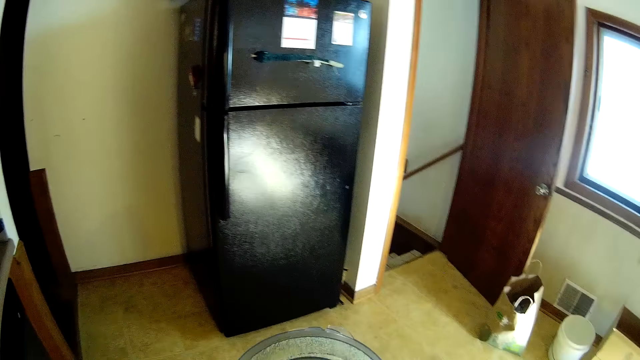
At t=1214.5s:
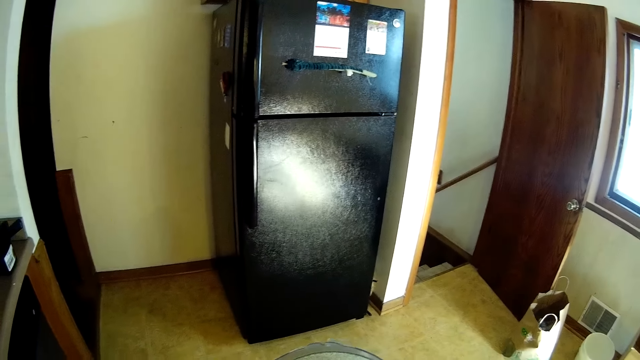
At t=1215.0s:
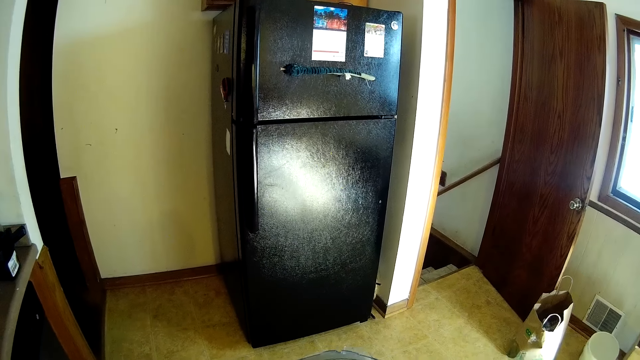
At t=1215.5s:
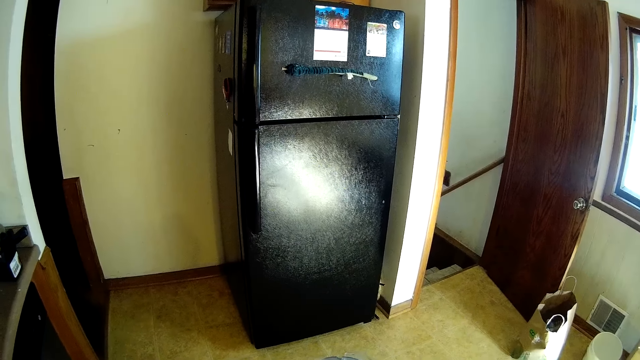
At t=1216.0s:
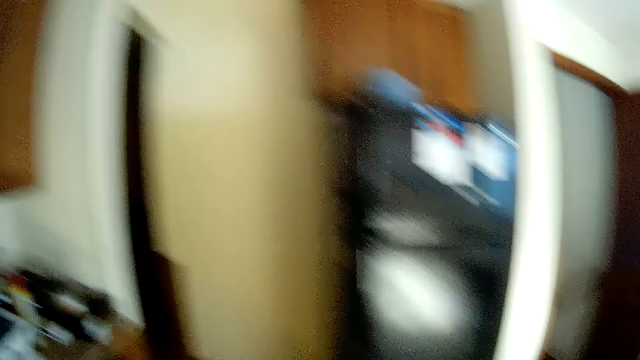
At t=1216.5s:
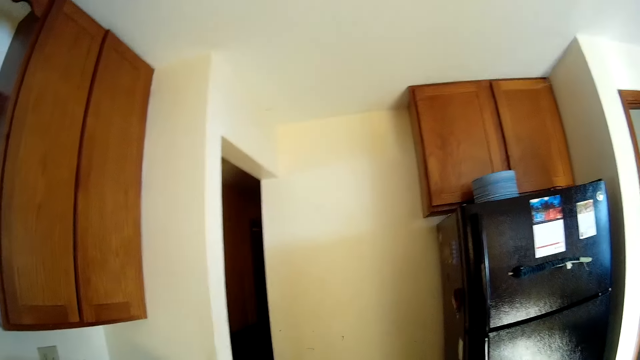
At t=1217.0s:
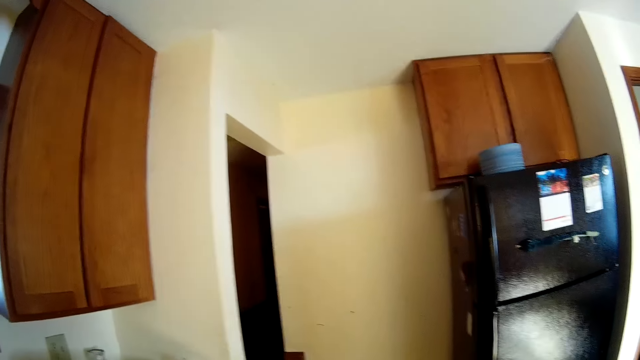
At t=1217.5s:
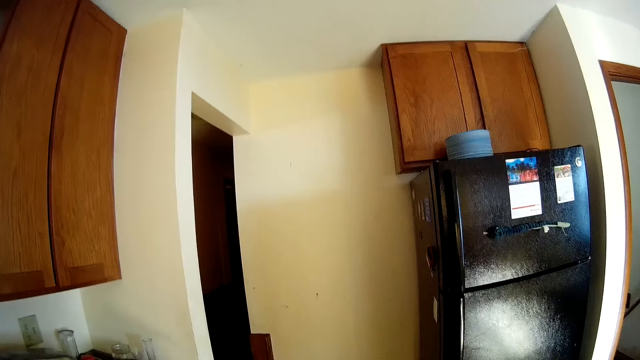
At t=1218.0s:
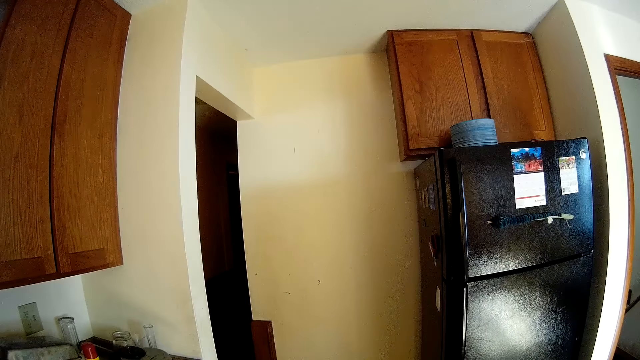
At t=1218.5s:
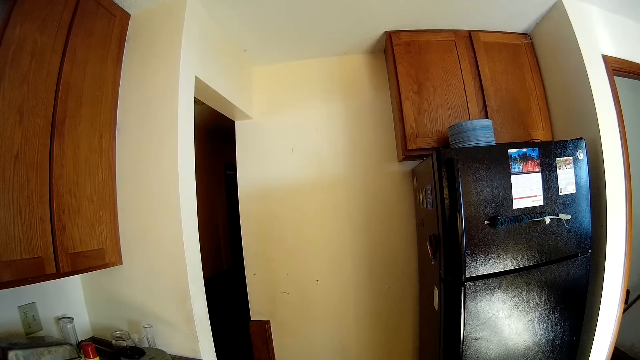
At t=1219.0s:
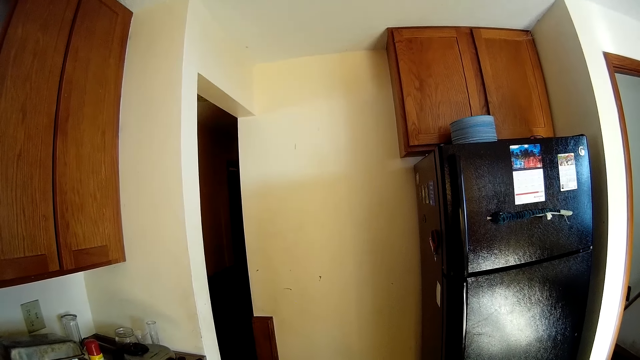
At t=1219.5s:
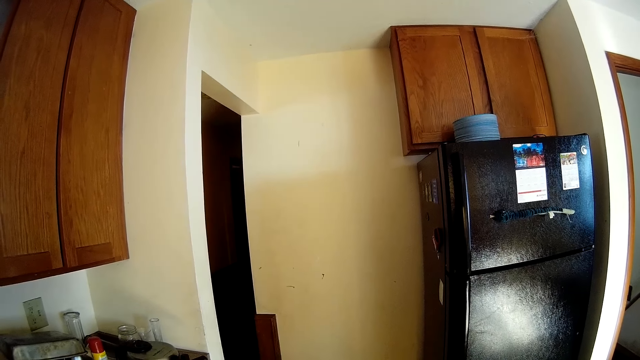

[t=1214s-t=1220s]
The camera wearer looks around the kitchen.
